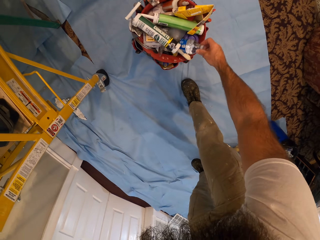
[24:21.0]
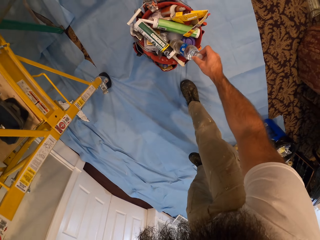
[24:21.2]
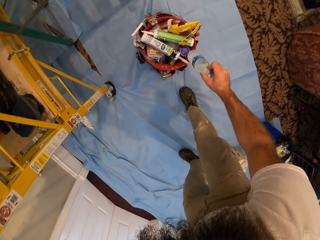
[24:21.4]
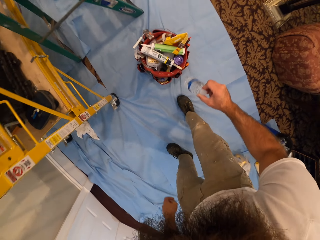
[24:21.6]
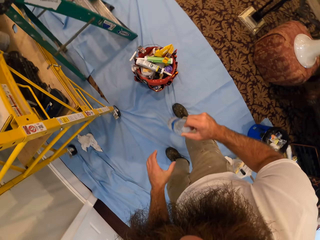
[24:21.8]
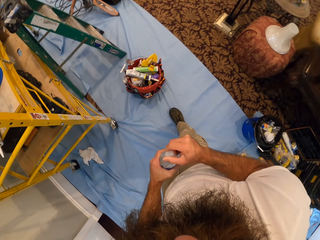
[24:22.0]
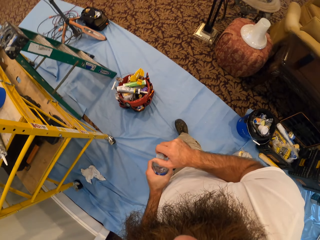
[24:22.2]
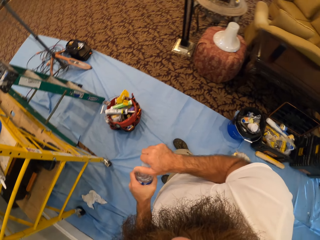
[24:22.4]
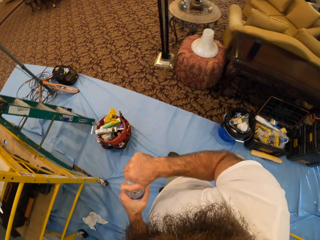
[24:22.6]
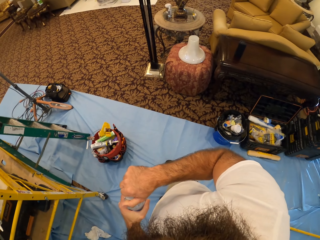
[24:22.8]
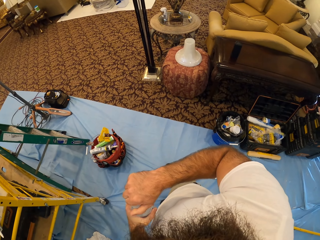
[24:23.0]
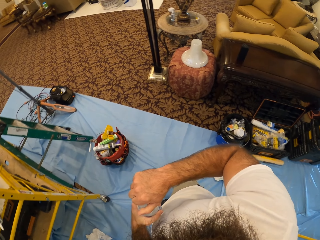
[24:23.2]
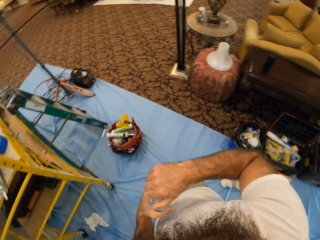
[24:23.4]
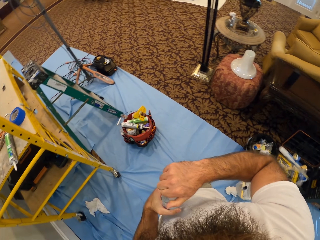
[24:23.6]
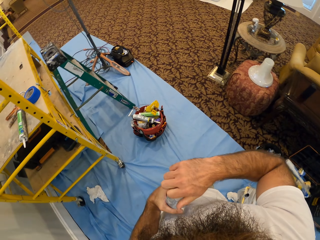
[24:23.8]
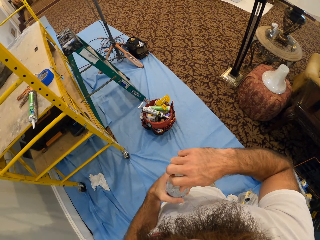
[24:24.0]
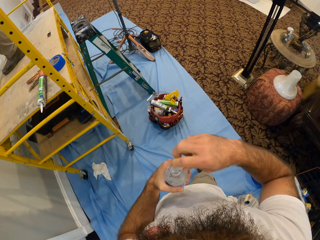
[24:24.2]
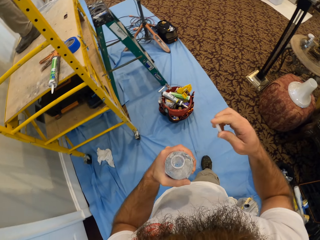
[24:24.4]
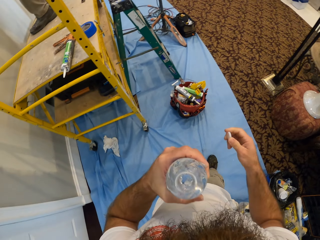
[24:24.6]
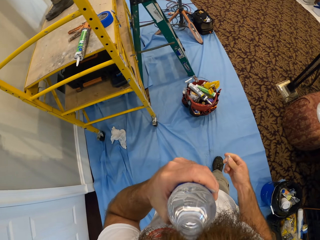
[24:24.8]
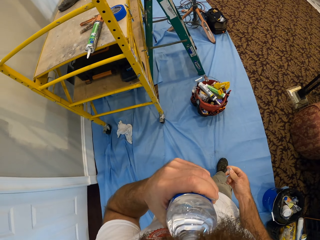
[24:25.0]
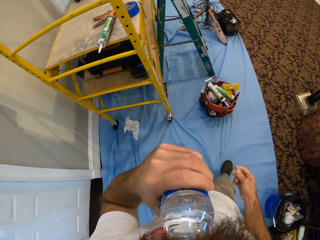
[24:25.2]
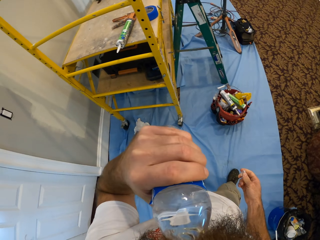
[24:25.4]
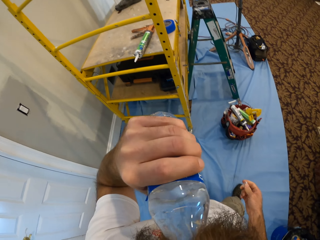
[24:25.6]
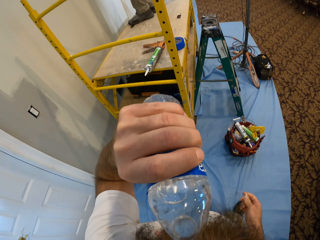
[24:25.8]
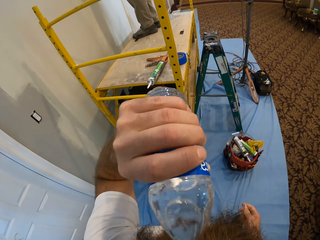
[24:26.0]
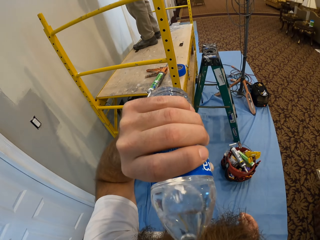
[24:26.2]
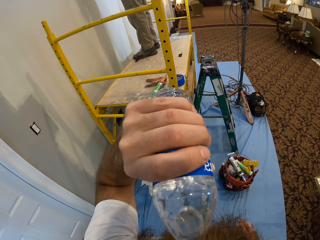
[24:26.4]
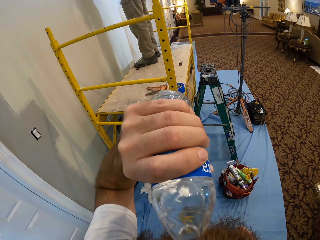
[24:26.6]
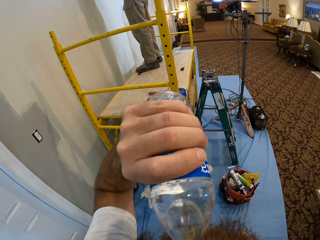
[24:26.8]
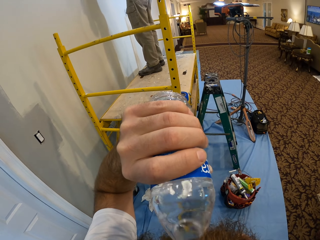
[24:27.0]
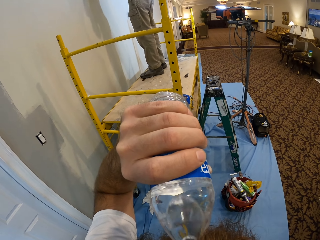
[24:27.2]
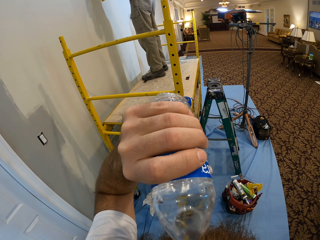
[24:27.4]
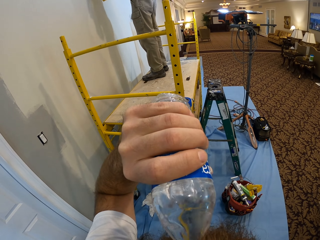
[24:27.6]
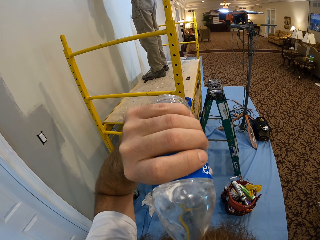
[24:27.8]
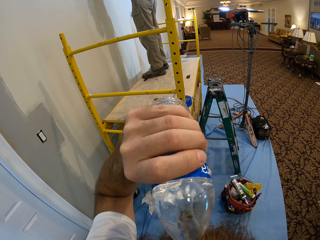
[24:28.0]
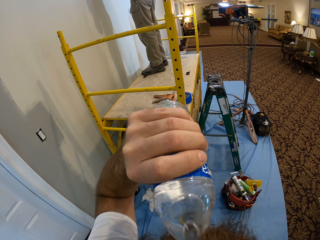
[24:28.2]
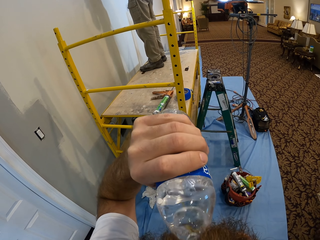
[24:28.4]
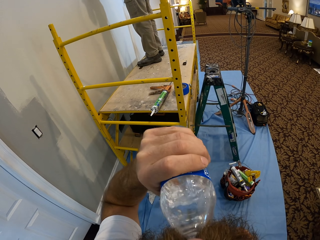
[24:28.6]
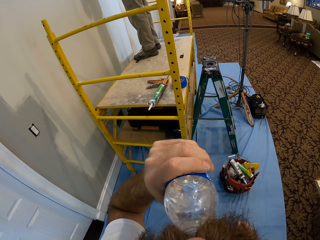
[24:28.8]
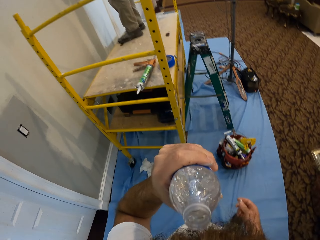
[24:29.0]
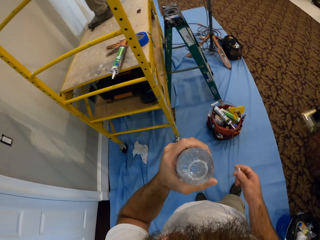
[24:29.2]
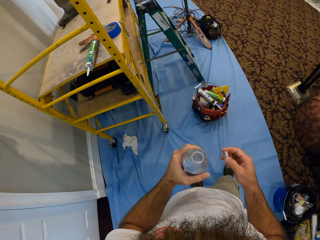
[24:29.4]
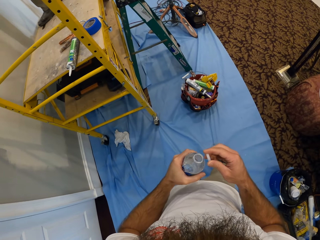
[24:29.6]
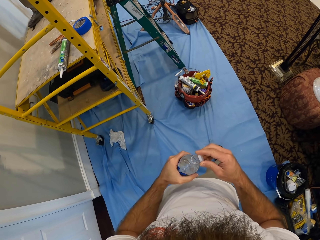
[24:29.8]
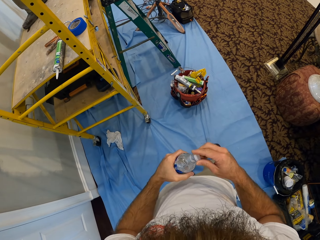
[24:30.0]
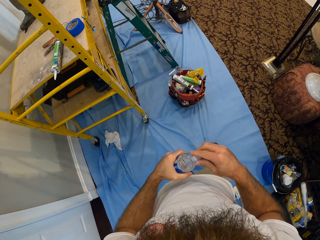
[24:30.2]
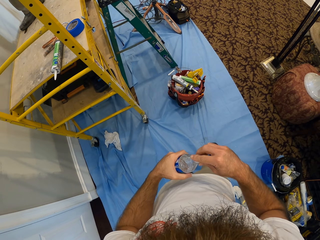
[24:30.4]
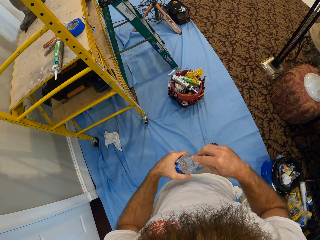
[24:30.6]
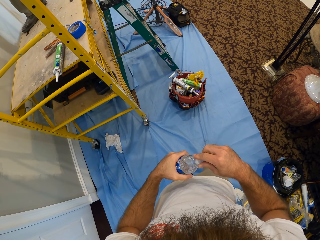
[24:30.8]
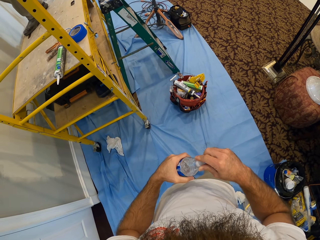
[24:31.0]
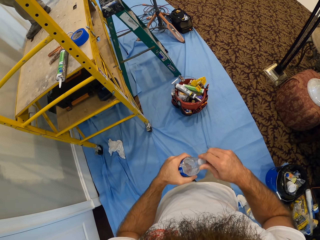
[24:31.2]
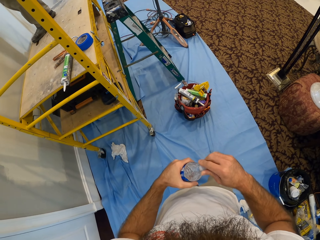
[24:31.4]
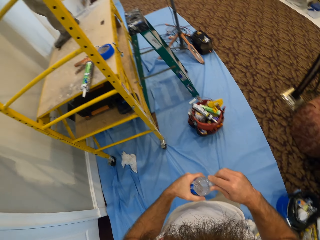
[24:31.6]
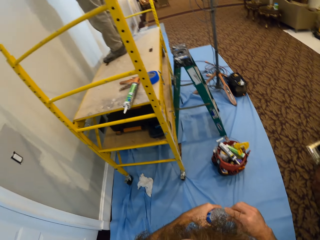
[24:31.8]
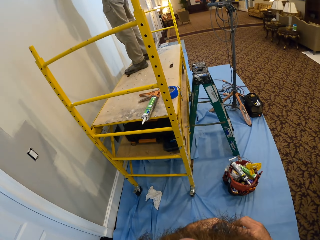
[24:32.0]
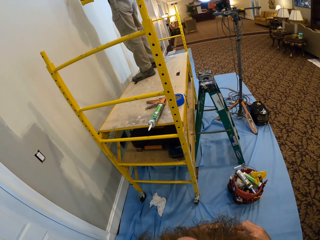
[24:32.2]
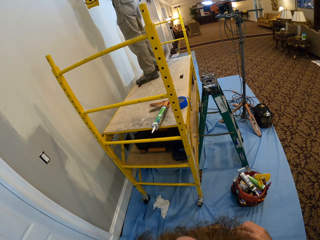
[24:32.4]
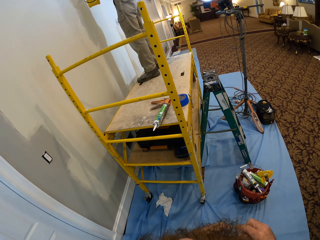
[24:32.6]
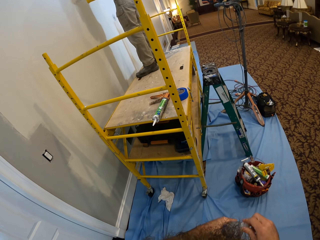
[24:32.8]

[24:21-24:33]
The camera wearer removes the cover from the bottle with his right hand. He holds the bottle in both hands. He drinks from the bottle in his left hand. He covers the bottle with the cover in his right hand.

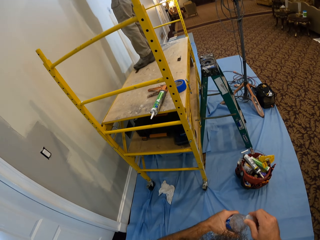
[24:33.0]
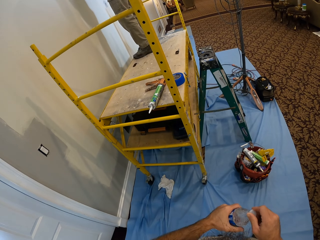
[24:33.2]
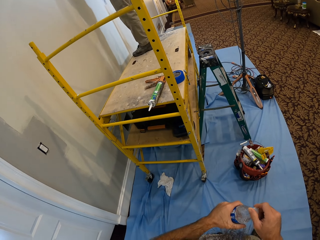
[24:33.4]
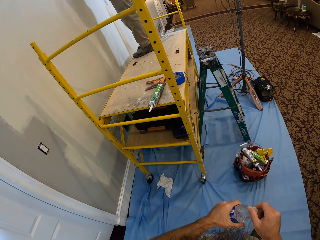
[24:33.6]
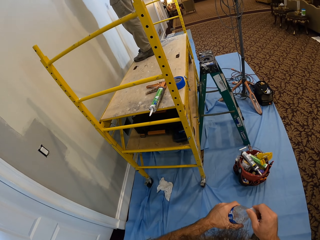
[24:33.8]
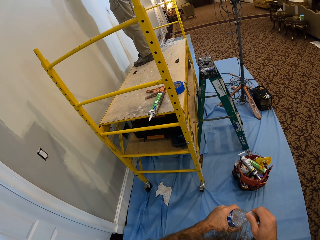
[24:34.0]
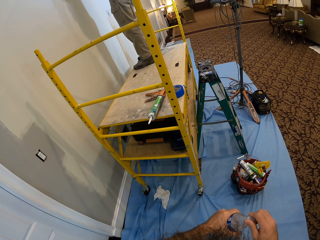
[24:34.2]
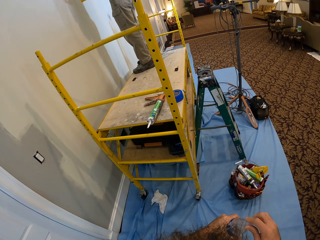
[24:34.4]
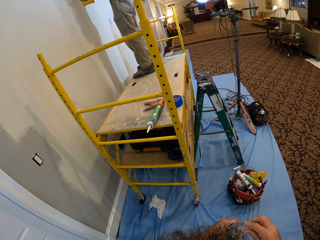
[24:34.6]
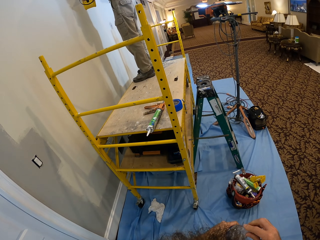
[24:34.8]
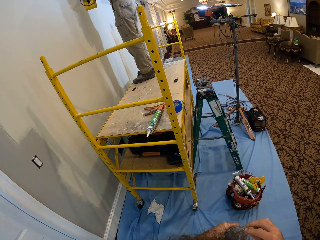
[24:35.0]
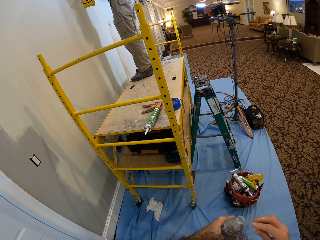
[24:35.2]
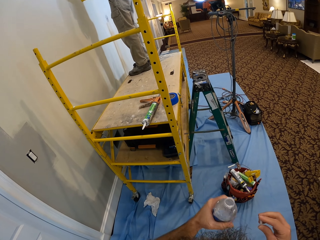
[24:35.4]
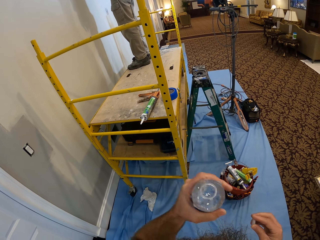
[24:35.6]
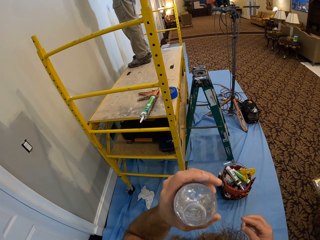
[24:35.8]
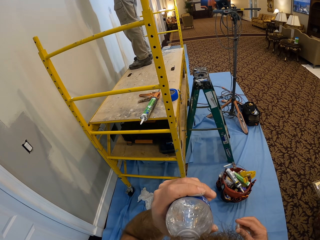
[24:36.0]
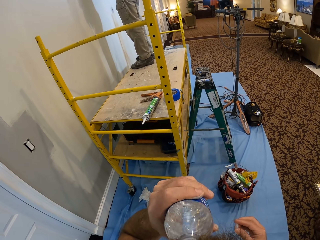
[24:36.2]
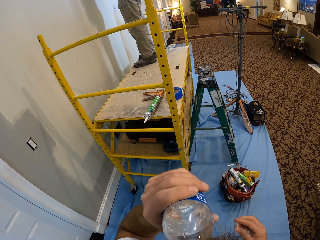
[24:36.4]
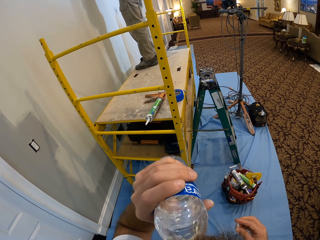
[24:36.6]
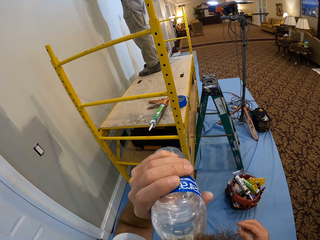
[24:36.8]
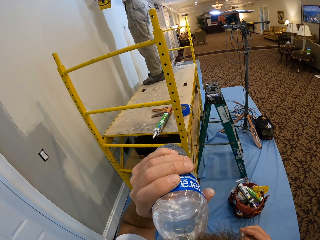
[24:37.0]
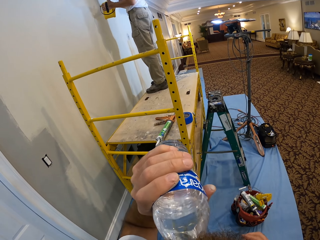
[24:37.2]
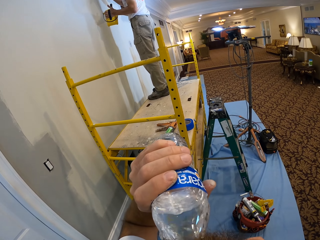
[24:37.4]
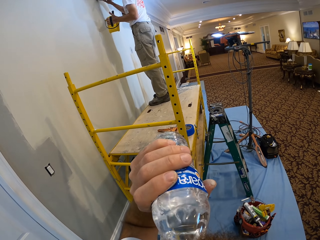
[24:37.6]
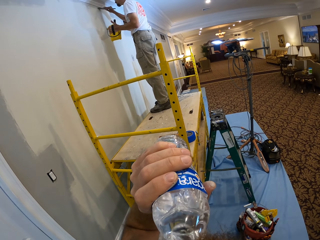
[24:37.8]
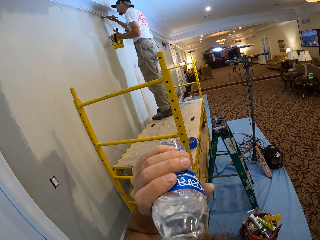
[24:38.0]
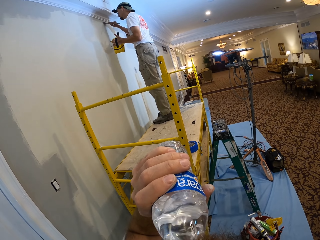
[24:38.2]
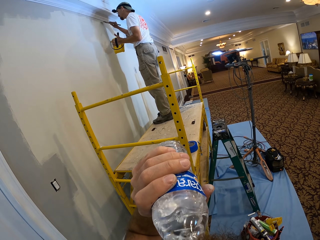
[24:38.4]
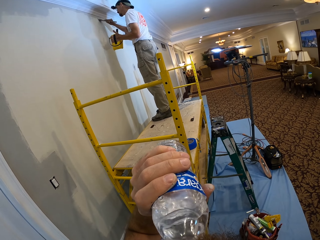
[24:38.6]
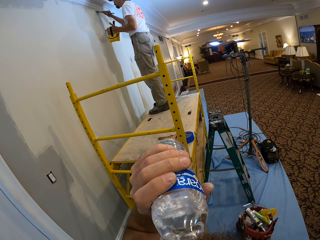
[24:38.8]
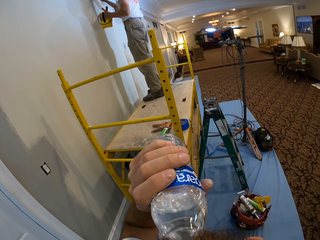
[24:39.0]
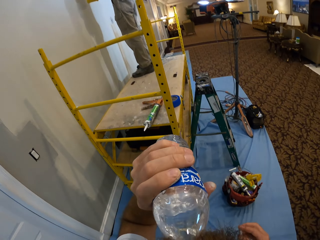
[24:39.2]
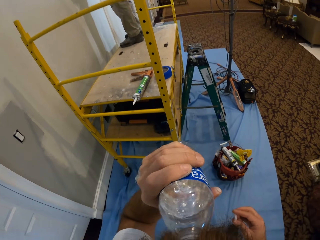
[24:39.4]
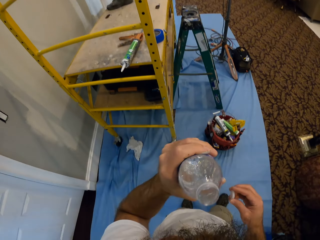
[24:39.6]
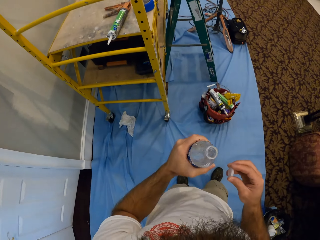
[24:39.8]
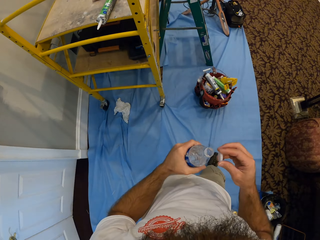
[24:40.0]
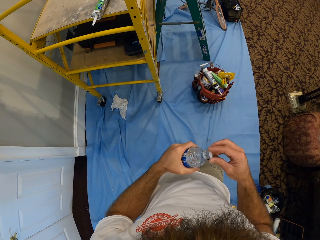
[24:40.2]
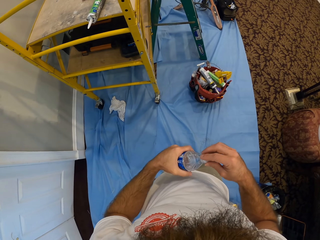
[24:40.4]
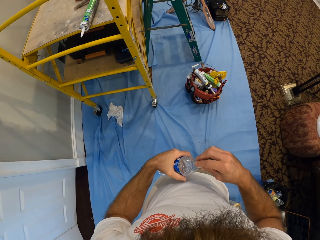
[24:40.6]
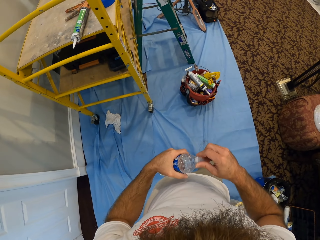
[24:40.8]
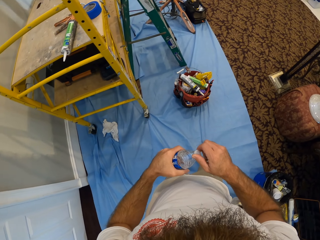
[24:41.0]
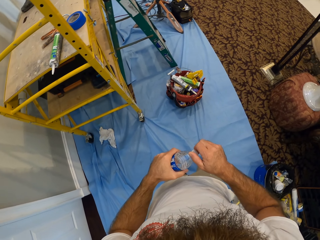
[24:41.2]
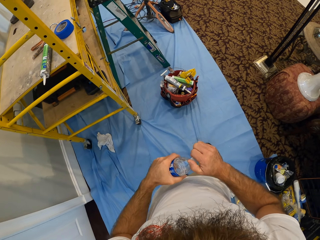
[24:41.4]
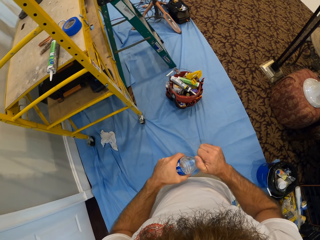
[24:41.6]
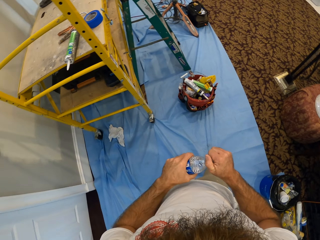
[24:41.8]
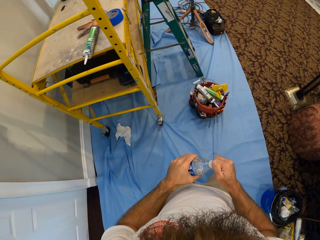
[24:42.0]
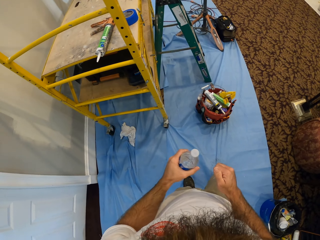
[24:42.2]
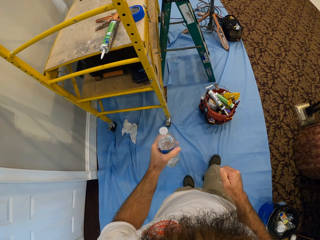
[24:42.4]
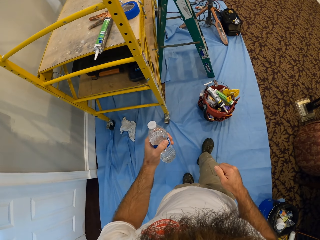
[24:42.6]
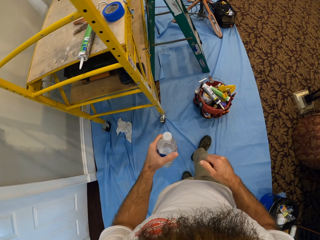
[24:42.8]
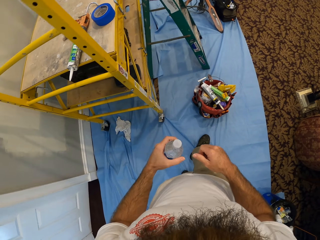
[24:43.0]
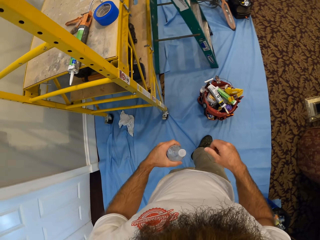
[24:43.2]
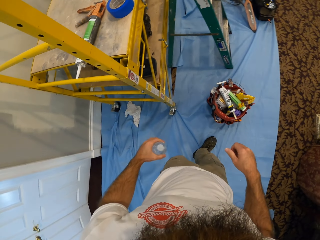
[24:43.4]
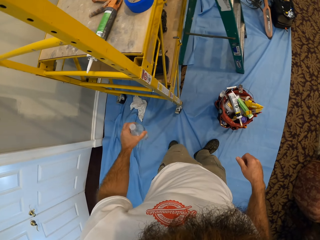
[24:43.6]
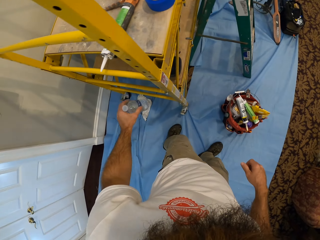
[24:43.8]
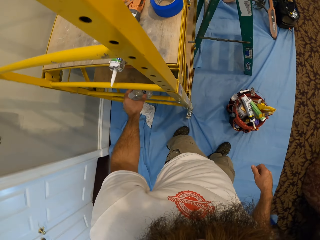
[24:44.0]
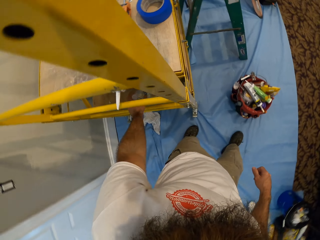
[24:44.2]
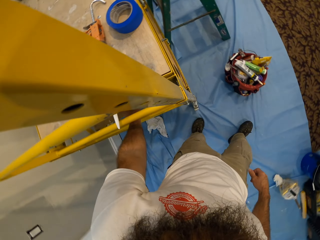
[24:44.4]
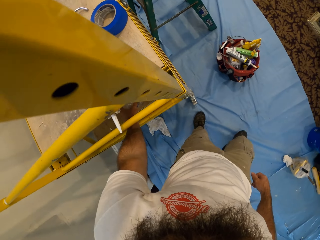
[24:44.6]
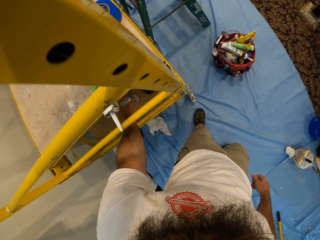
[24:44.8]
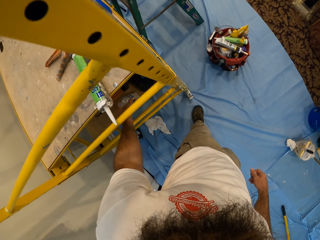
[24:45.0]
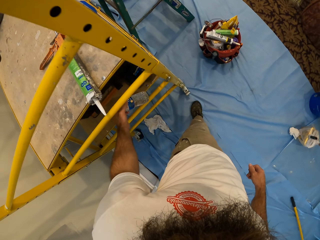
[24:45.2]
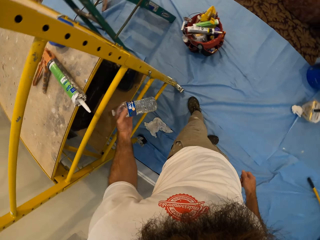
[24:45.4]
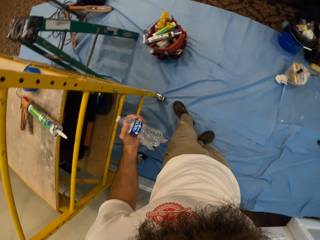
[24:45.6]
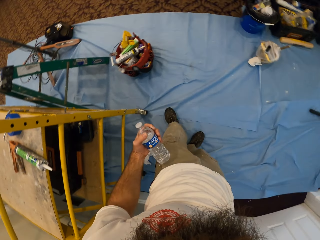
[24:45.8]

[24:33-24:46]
A man paints the wall. The camera wearer drinks from the bottle in his left hand. He covers the bottle with the cover in his right hand. He walks around. He touches the scaffold with the bottle in his left hand. He drops the bottle. He picks up the bottle.
